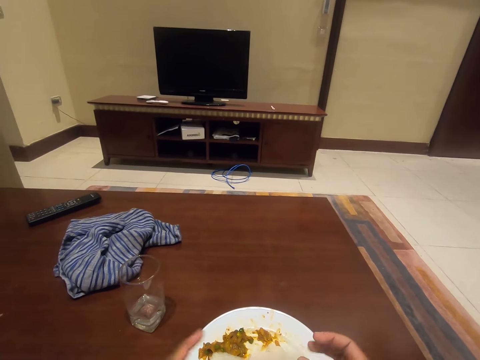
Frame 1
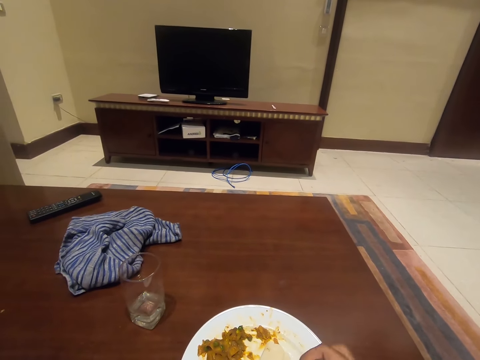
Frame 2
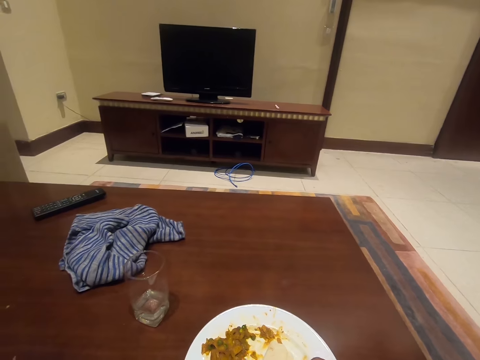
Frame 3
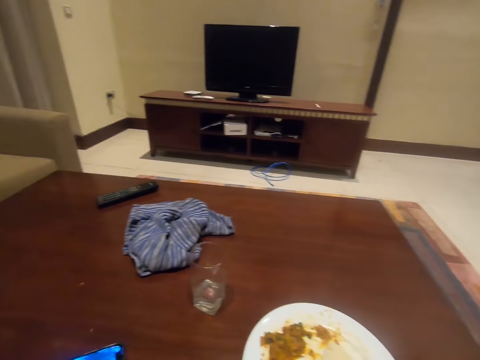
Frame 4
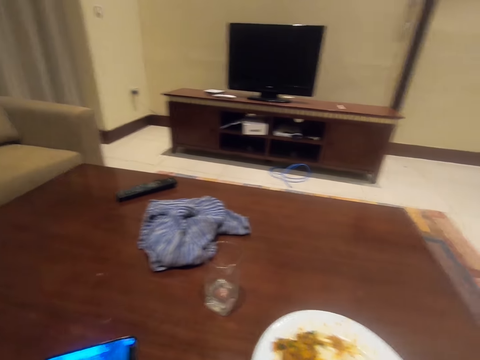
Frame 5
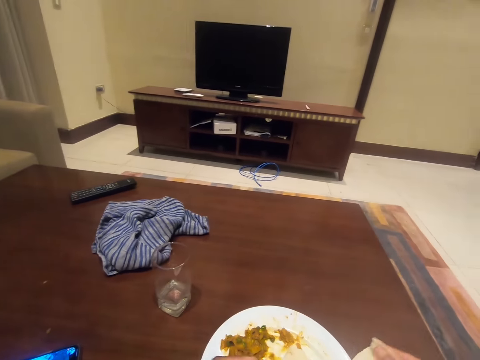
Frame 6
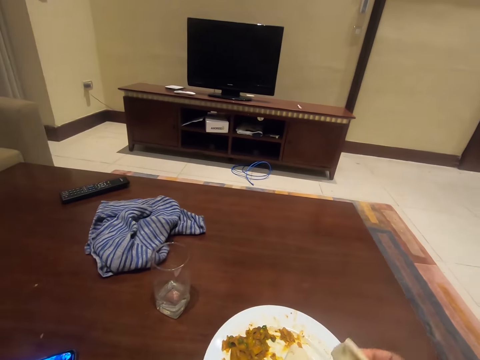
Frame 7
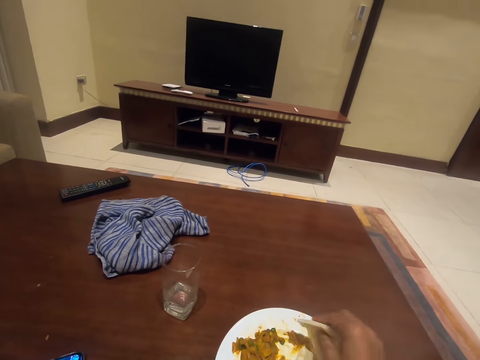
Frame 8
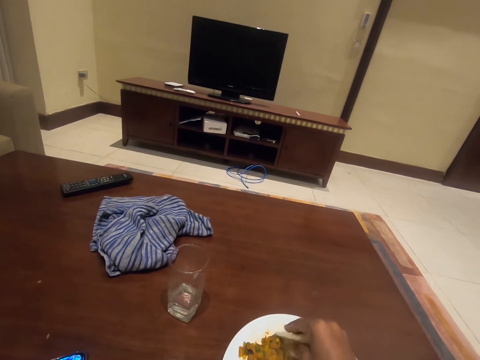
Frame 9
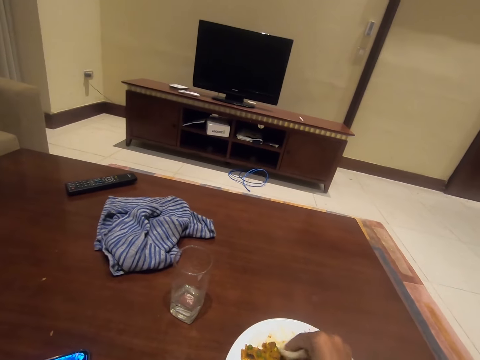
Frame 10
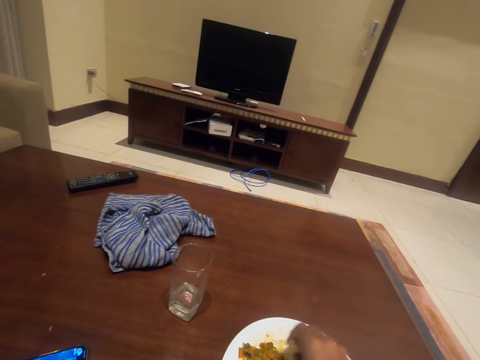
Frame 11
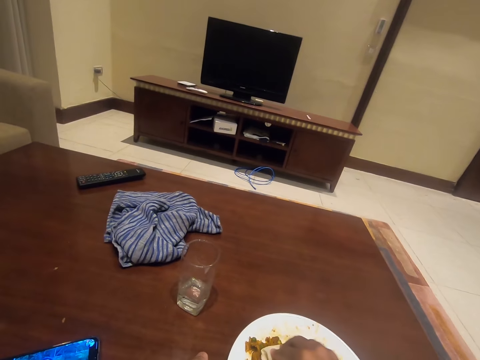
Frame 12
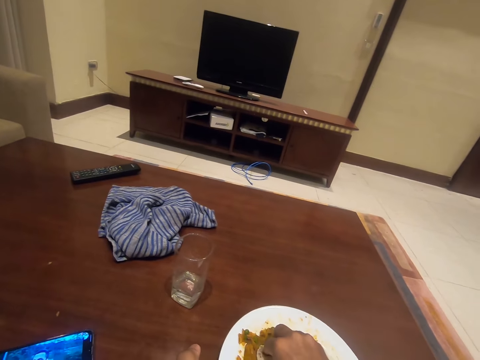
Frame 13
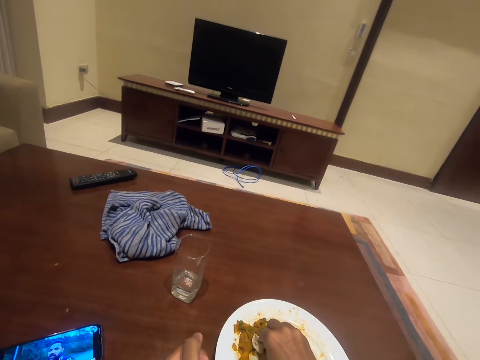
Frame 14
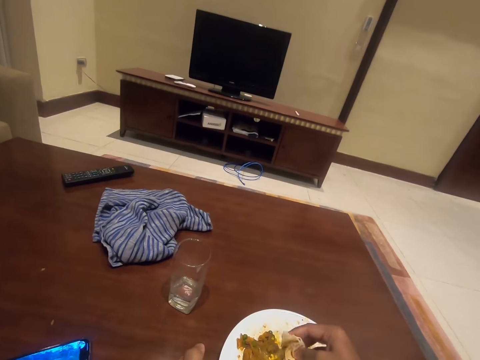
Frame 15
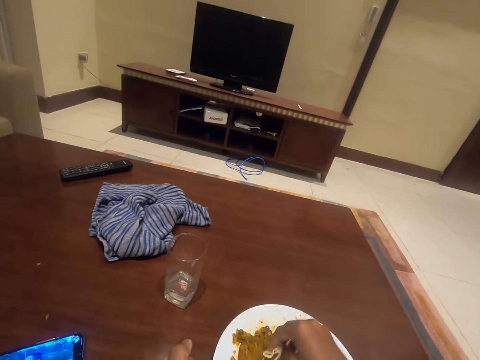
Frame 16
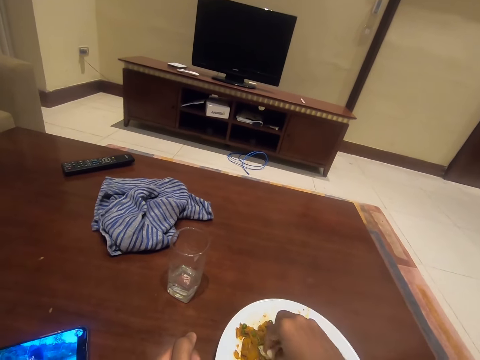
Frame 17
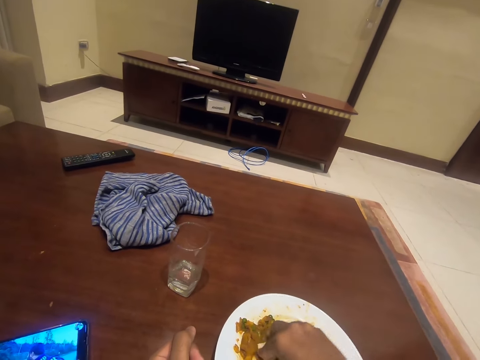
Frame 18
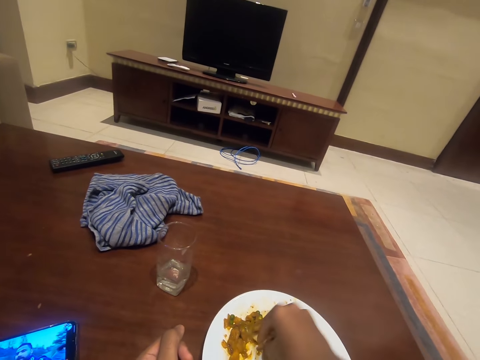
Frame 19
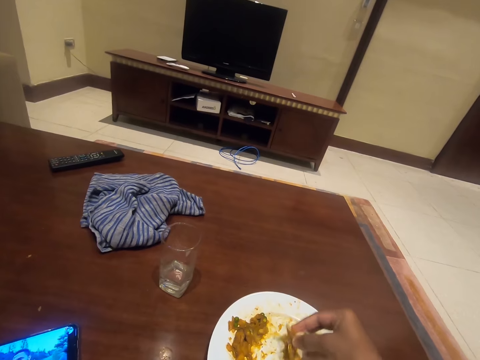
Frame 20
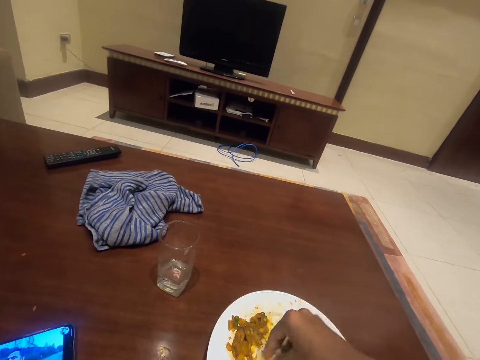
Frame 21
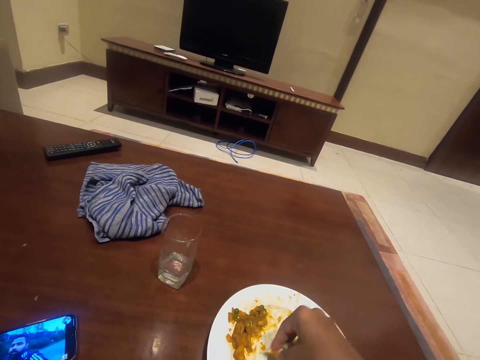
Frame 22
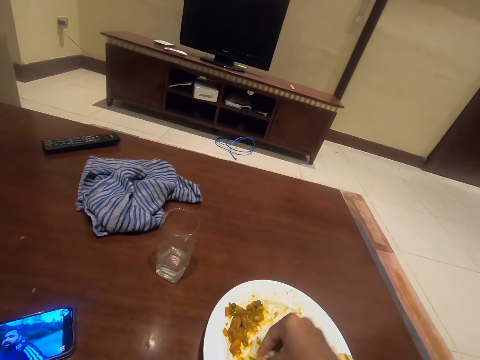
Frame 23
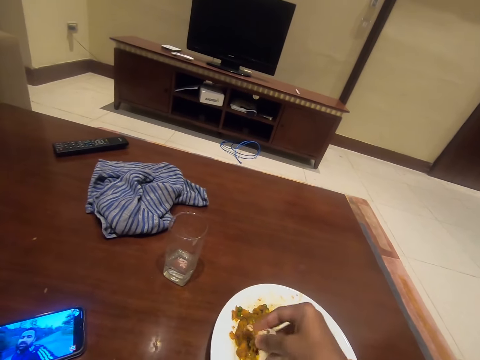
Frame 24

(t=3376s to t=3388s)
The camera wearer looks around. They cut a flatbread and scoop vegetables with the flatbread in the plate.

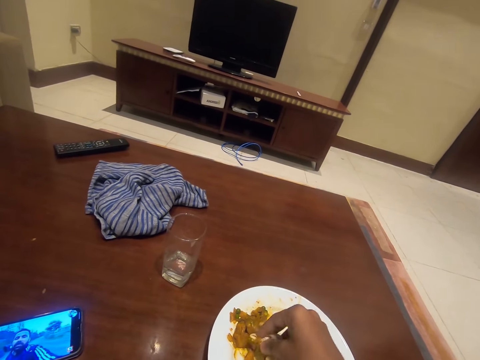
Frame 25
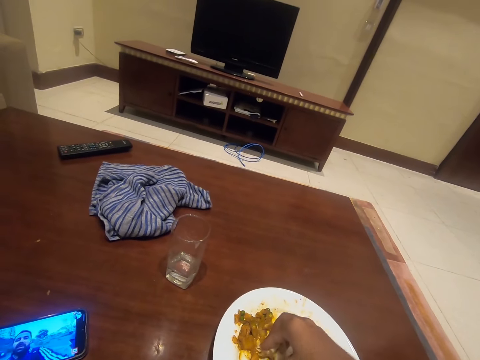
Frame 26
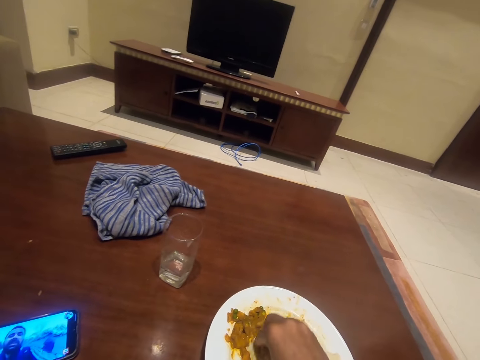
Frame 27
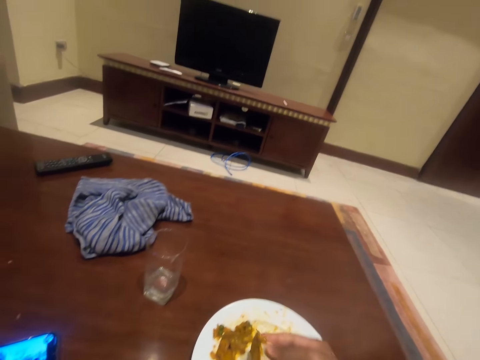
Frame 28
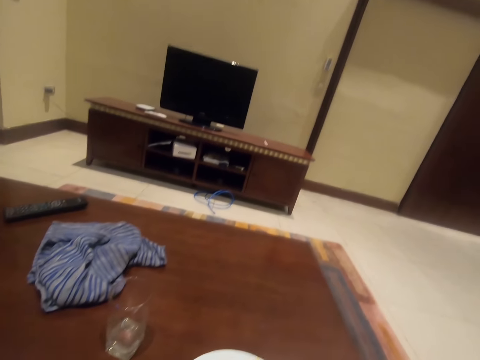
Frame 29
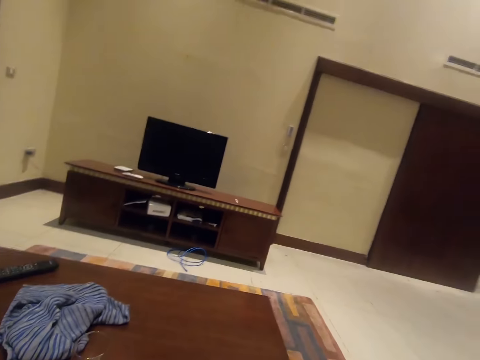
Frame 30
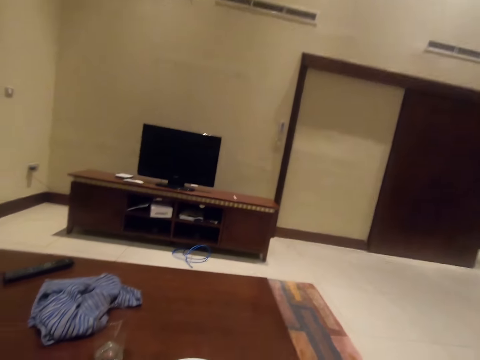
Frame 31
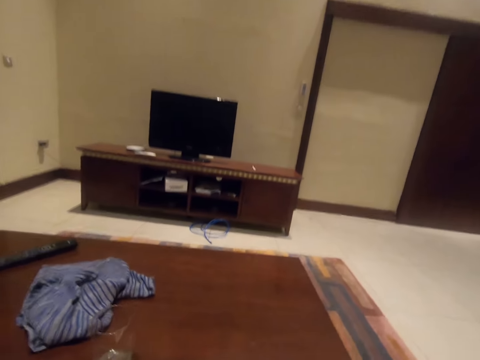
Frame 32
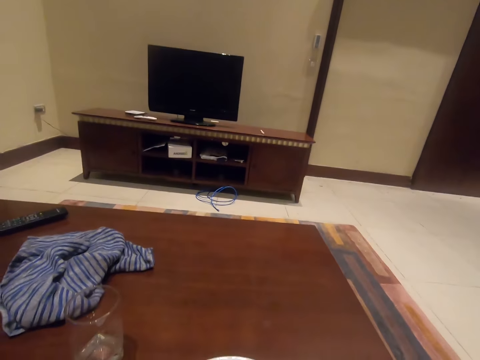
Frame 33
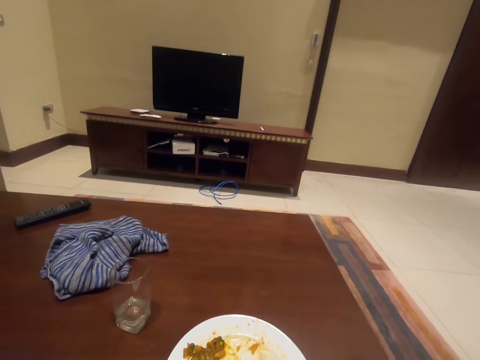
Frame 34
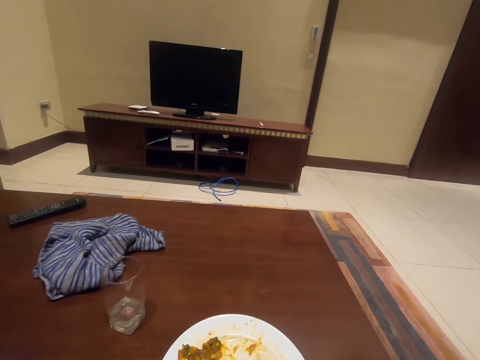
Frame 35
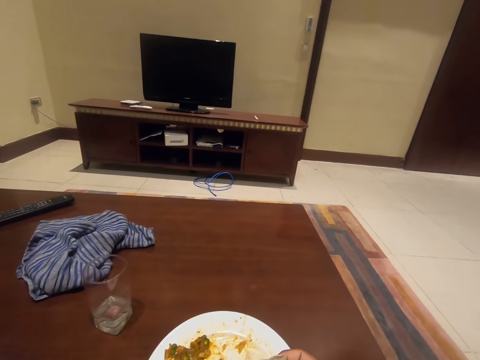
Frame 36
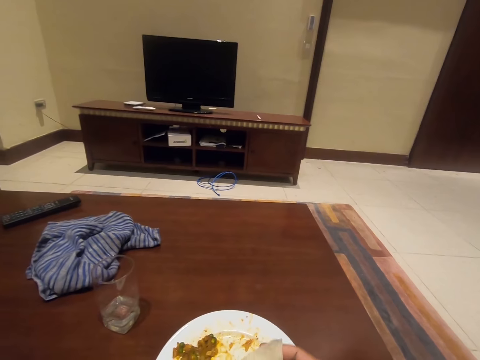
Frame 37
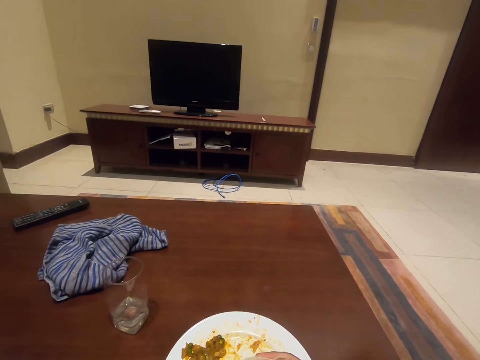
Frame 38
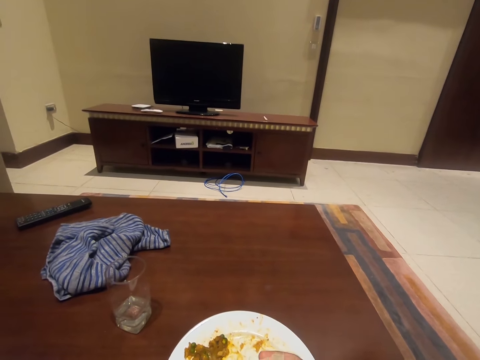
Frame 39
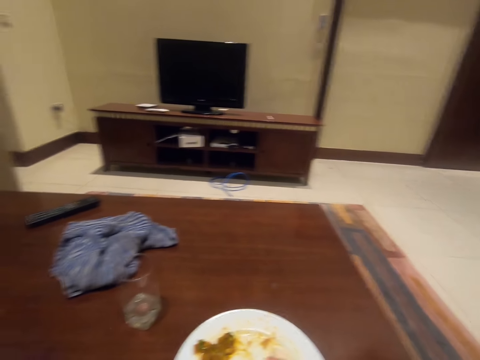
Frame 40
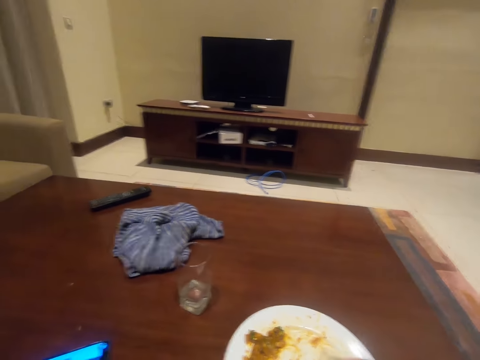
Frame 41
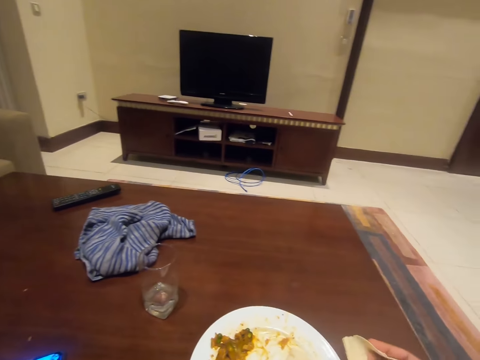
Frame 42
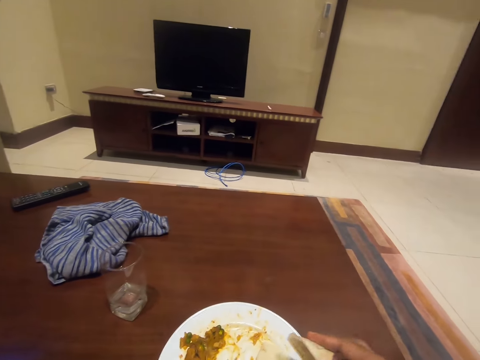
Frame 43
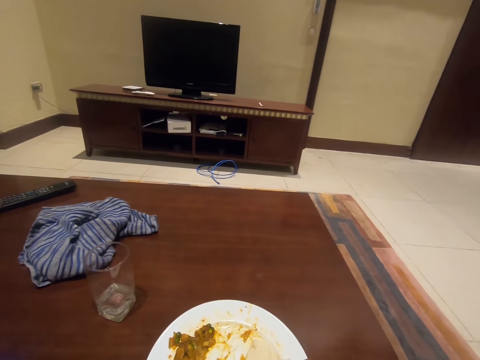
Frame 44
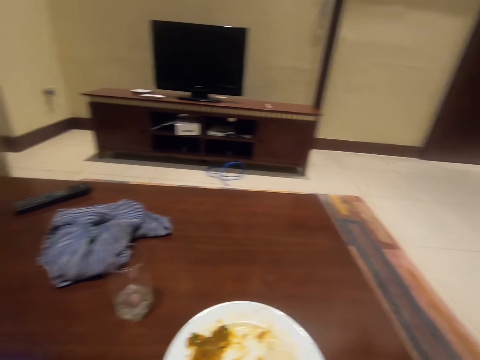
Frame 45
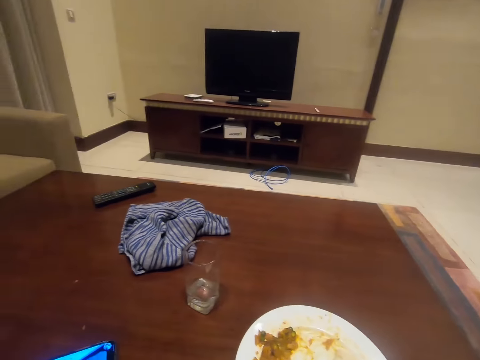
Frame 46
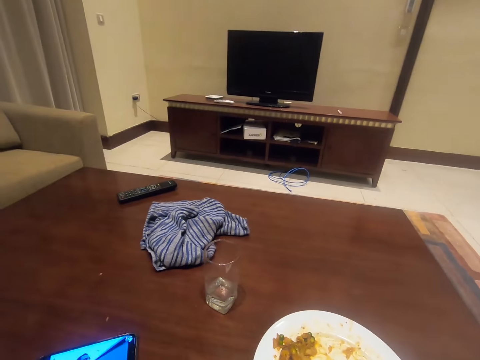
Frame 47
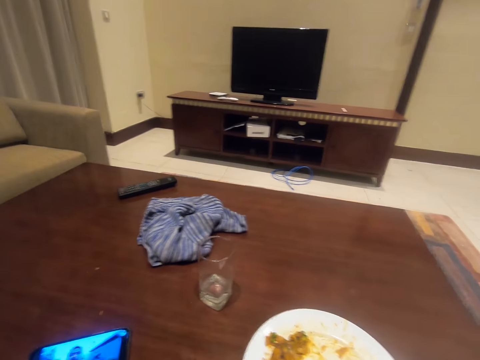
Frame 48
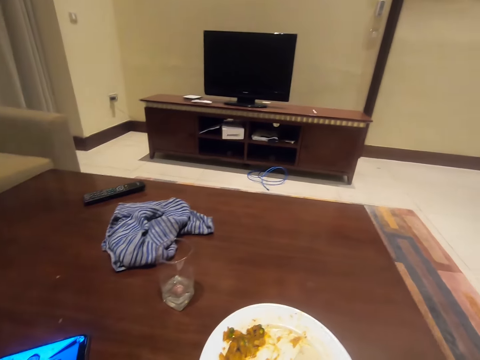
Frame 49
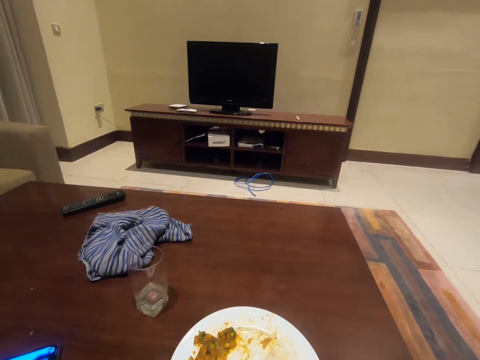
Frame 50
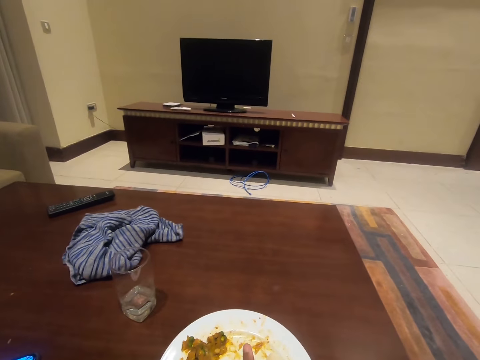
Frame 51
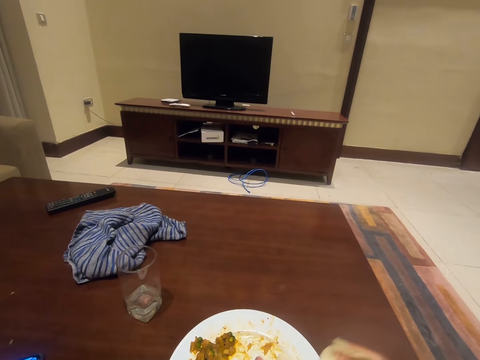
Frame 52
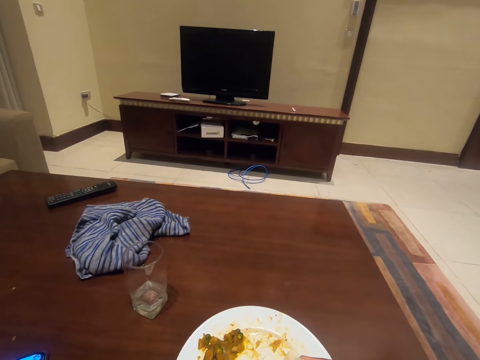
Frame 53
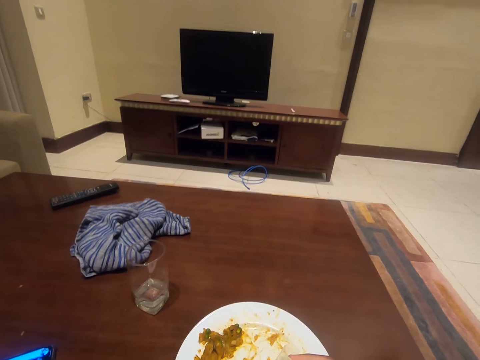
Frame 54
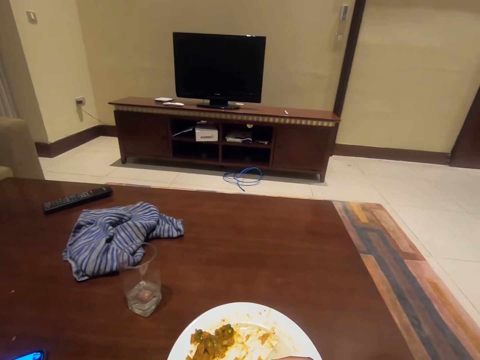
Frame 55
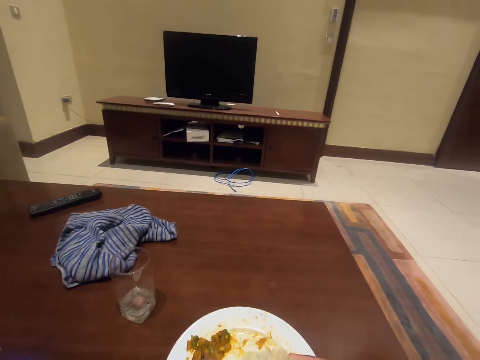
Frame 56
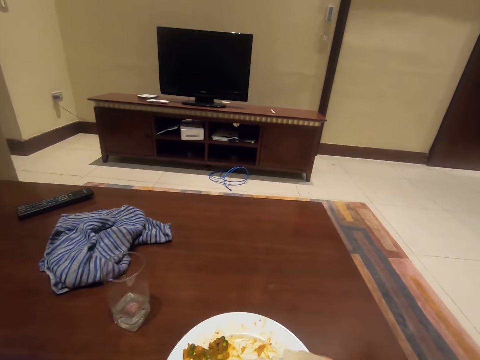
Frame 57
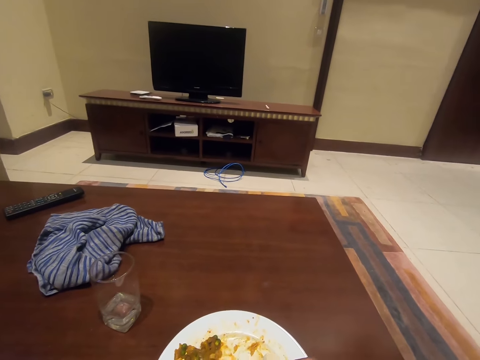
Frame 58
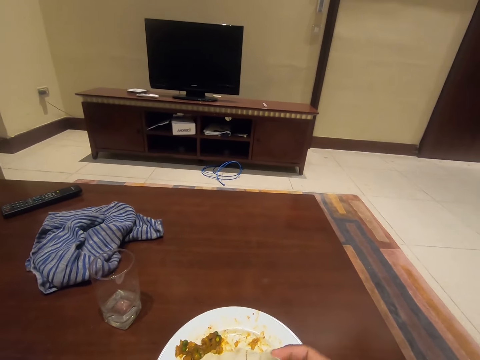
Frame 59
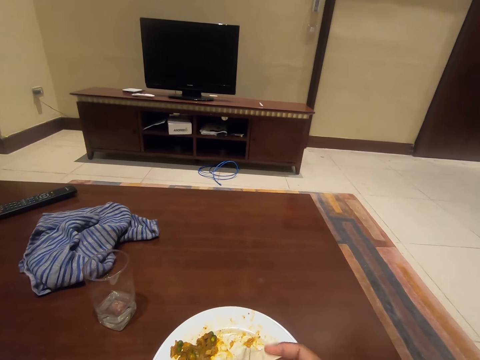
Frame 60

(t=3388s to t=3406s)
The camera wearer looks around. They cut a flatbread. They look around. They cut the flatbread.
